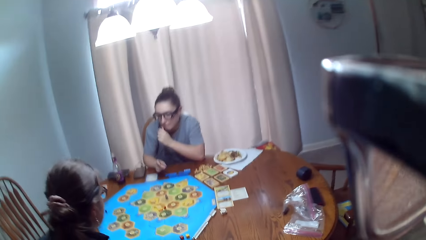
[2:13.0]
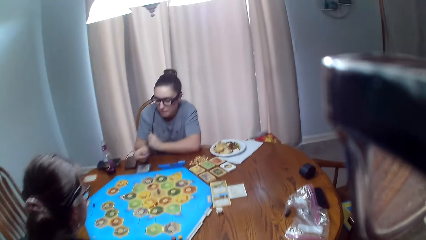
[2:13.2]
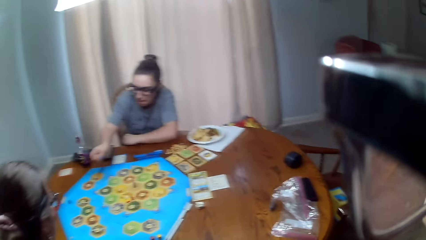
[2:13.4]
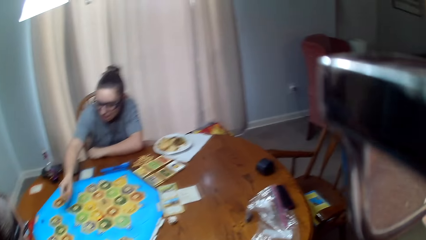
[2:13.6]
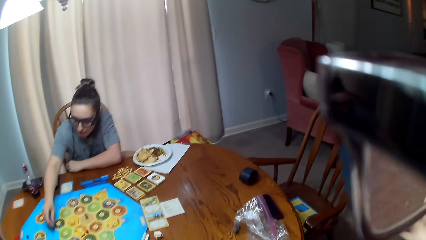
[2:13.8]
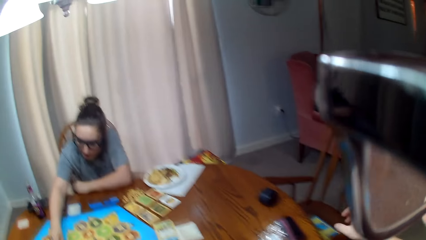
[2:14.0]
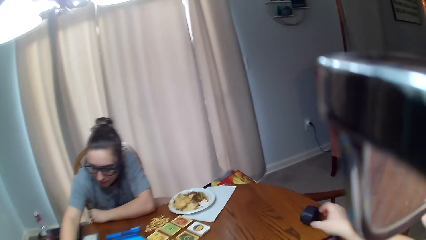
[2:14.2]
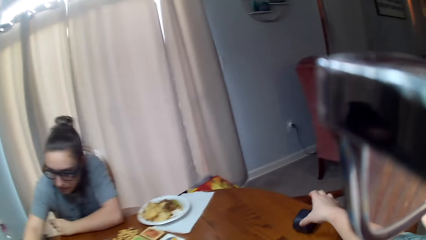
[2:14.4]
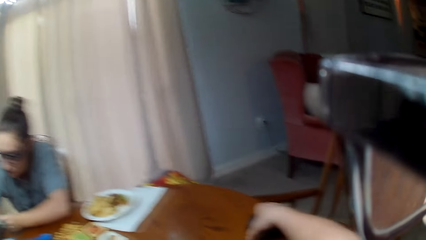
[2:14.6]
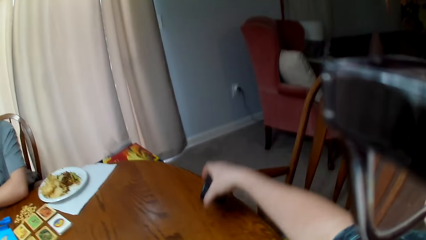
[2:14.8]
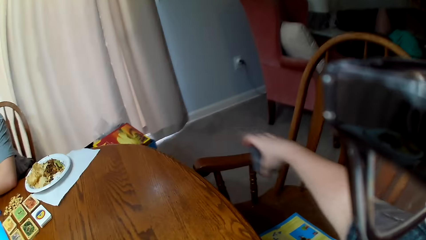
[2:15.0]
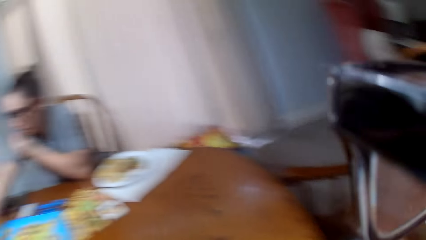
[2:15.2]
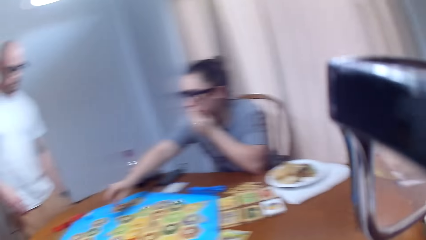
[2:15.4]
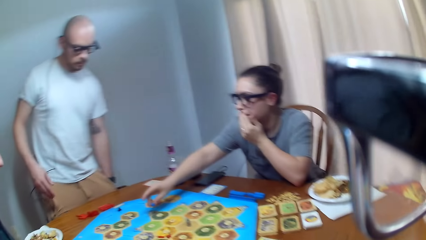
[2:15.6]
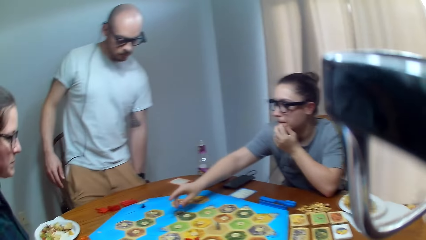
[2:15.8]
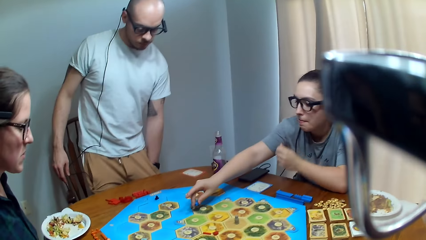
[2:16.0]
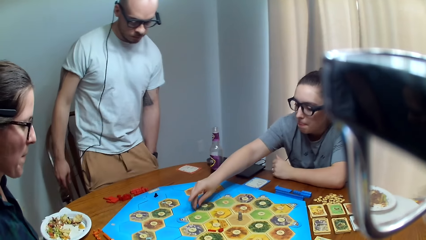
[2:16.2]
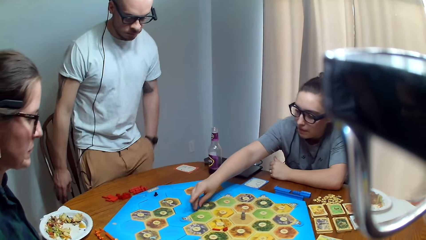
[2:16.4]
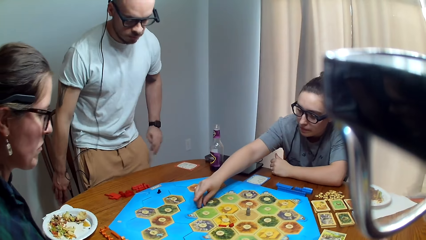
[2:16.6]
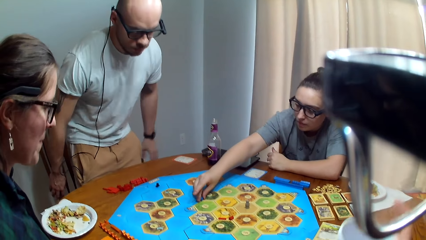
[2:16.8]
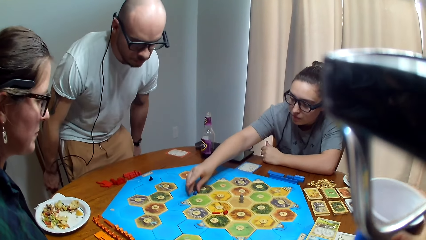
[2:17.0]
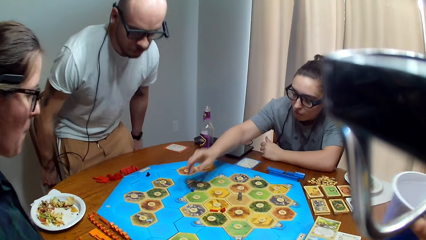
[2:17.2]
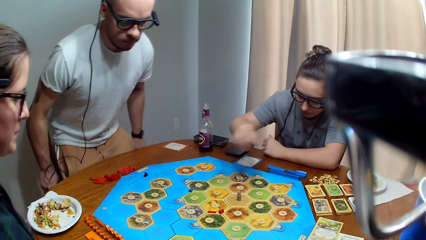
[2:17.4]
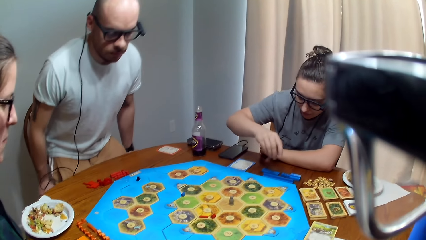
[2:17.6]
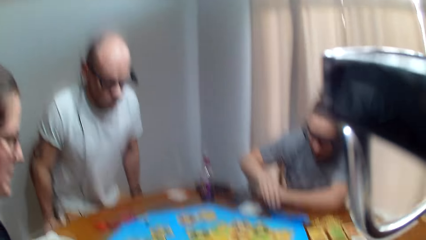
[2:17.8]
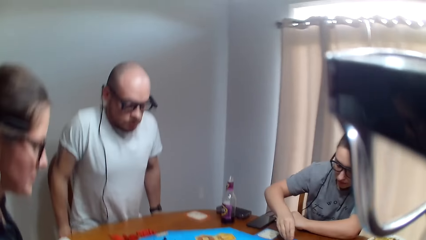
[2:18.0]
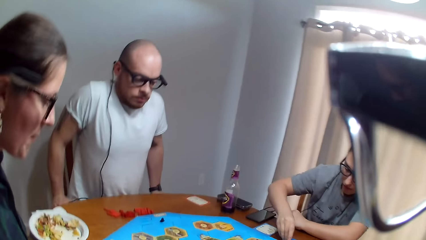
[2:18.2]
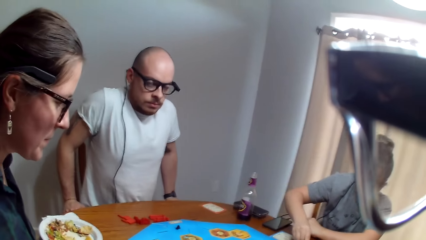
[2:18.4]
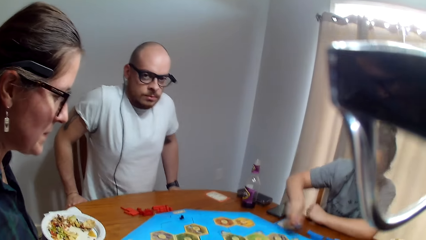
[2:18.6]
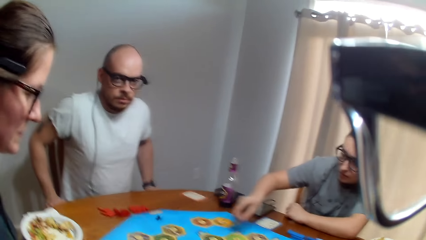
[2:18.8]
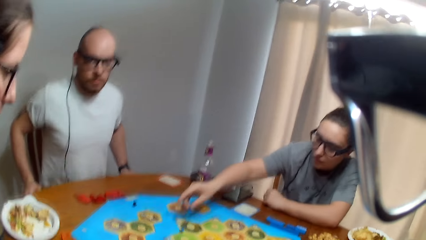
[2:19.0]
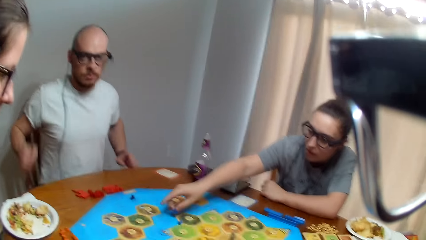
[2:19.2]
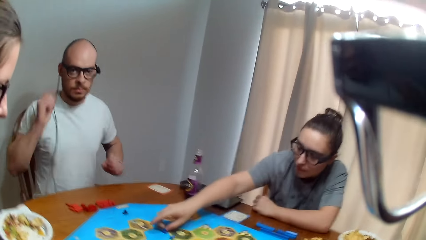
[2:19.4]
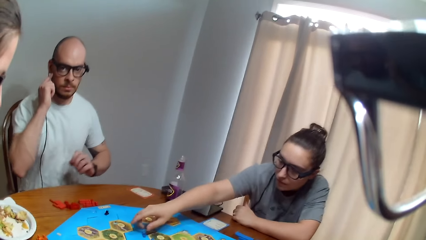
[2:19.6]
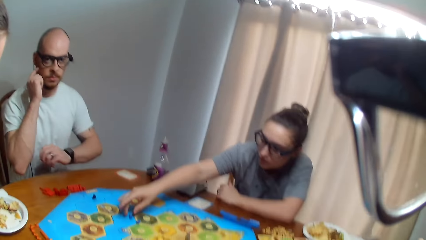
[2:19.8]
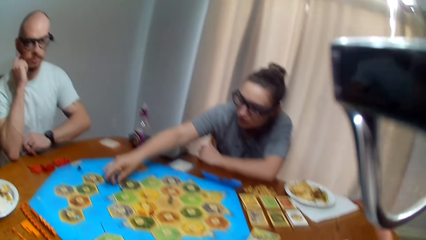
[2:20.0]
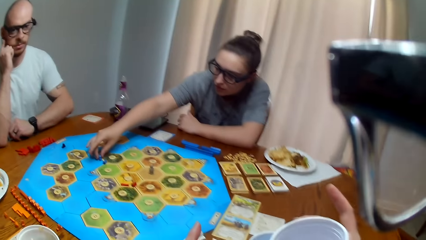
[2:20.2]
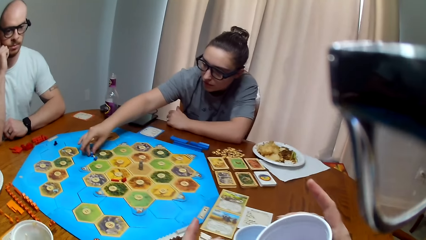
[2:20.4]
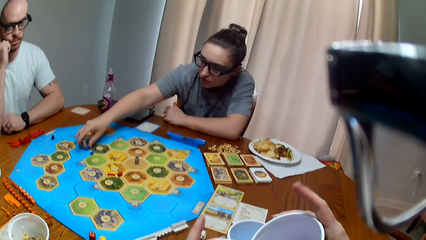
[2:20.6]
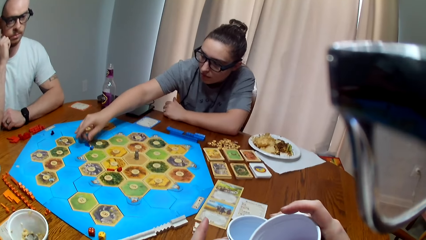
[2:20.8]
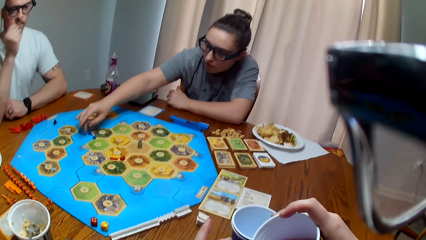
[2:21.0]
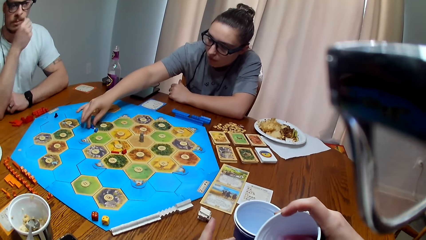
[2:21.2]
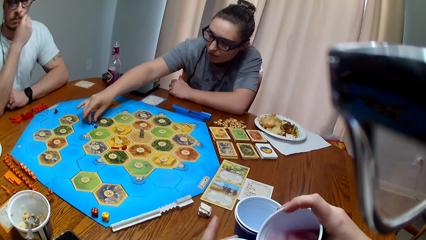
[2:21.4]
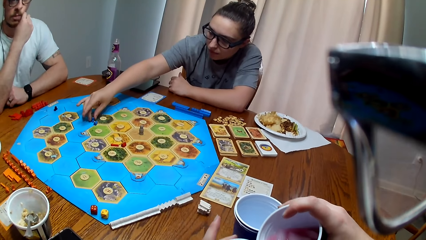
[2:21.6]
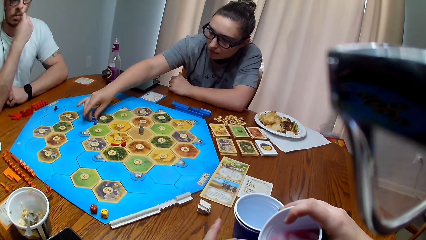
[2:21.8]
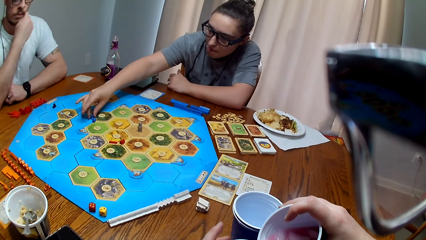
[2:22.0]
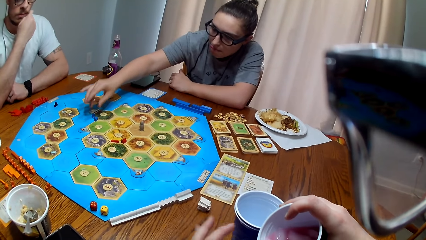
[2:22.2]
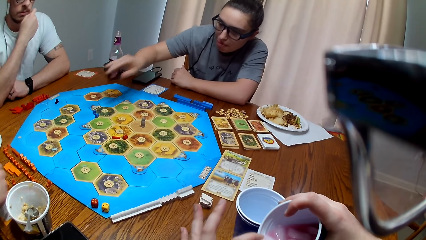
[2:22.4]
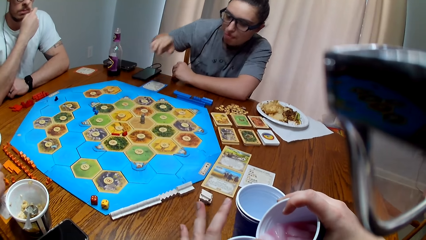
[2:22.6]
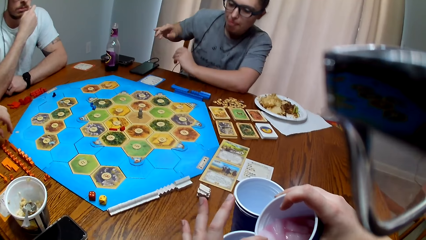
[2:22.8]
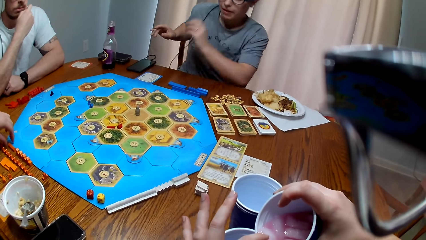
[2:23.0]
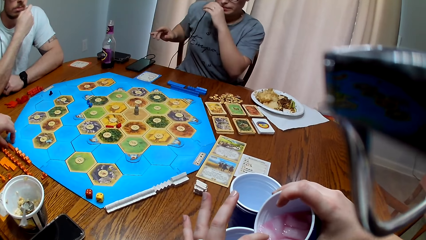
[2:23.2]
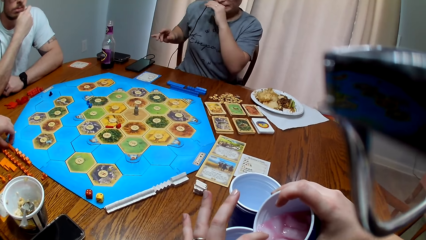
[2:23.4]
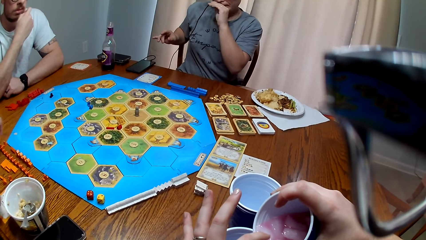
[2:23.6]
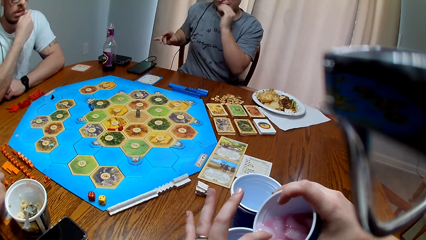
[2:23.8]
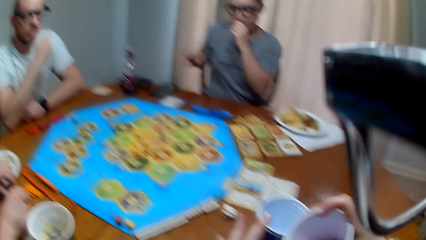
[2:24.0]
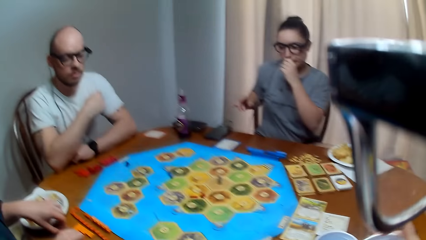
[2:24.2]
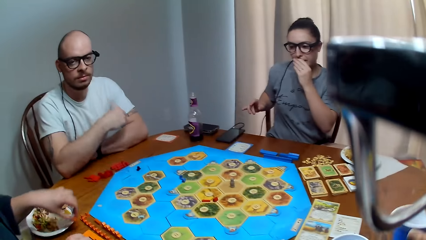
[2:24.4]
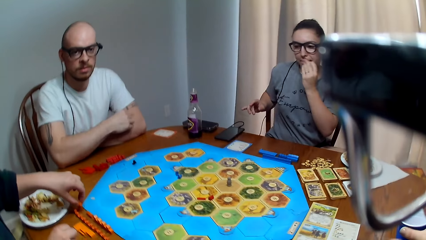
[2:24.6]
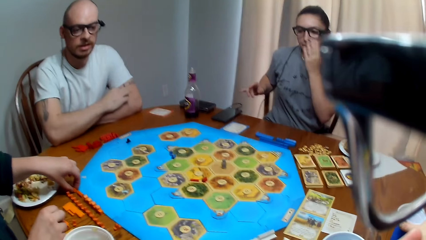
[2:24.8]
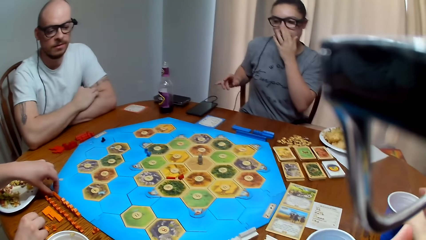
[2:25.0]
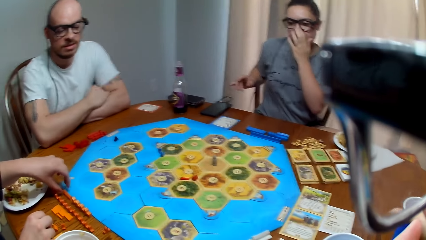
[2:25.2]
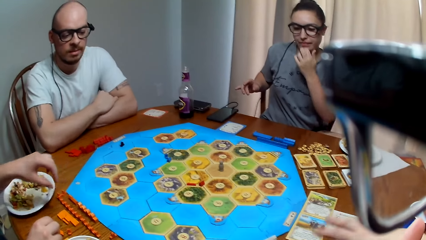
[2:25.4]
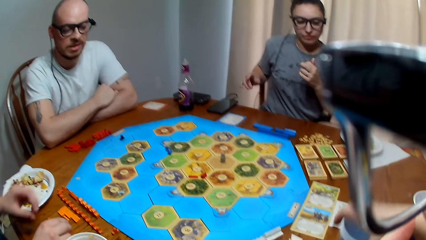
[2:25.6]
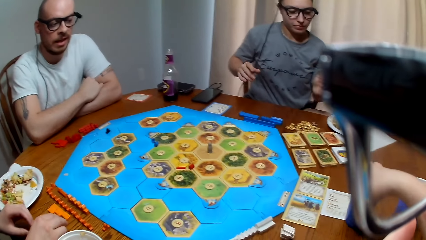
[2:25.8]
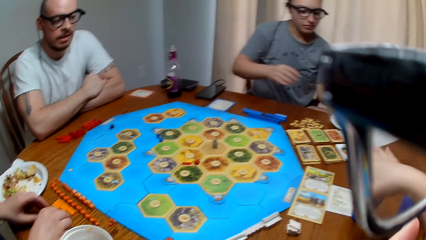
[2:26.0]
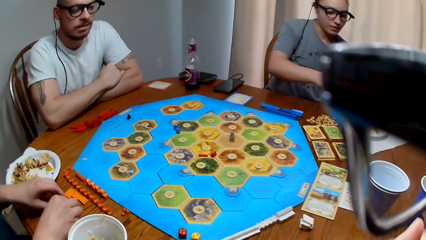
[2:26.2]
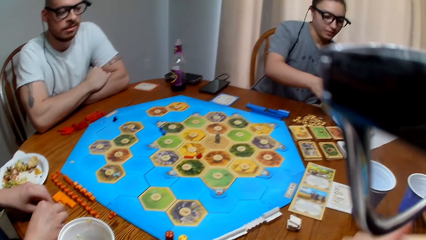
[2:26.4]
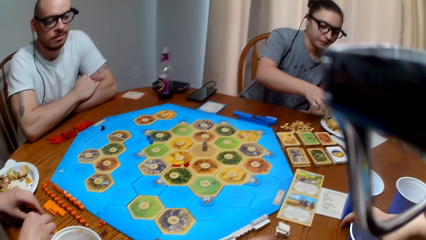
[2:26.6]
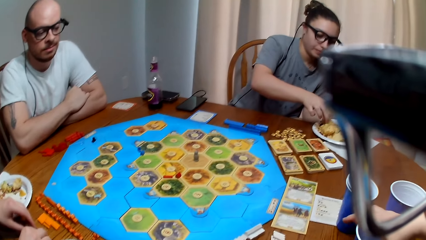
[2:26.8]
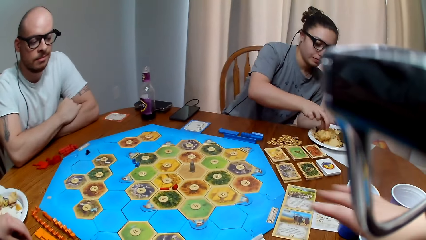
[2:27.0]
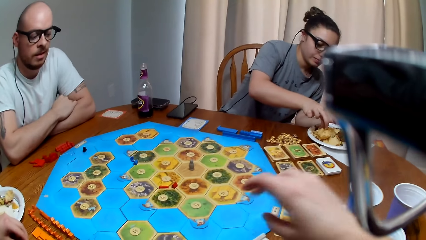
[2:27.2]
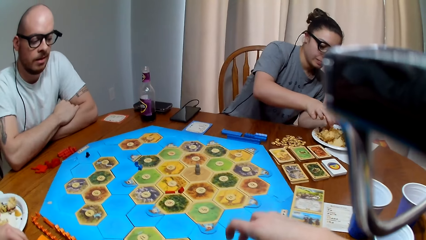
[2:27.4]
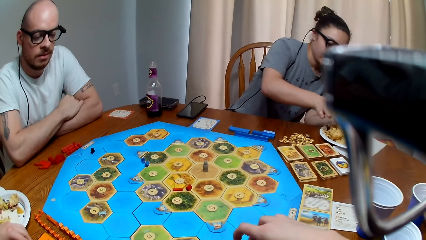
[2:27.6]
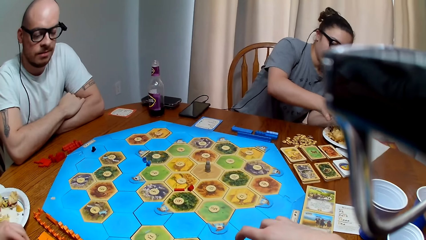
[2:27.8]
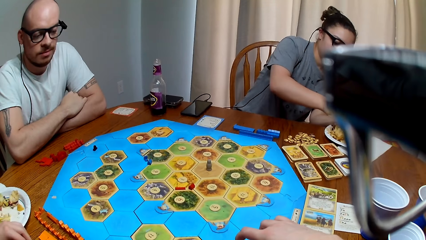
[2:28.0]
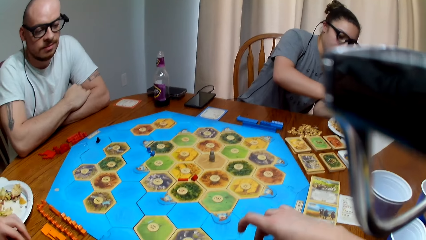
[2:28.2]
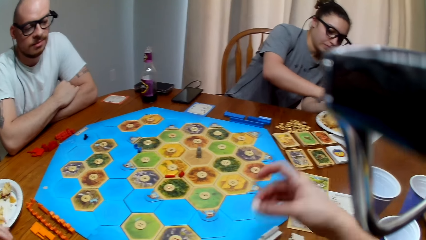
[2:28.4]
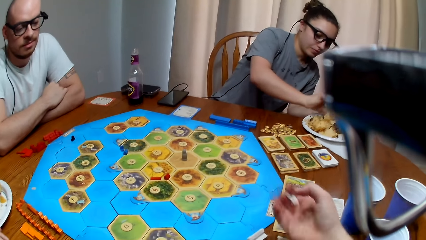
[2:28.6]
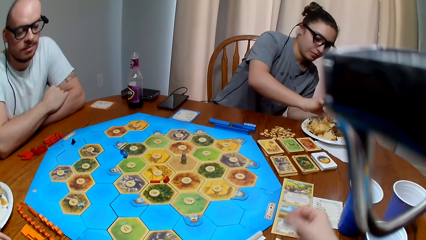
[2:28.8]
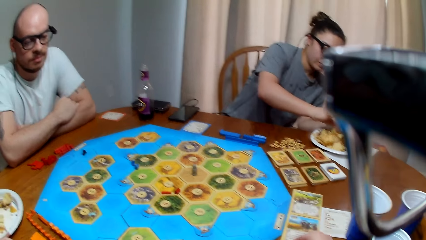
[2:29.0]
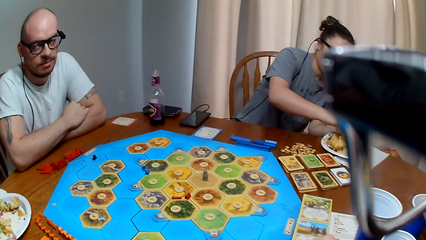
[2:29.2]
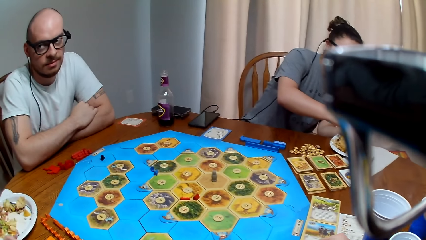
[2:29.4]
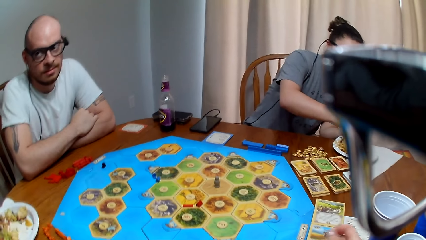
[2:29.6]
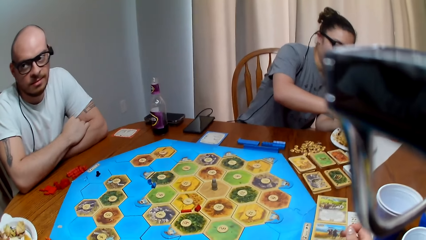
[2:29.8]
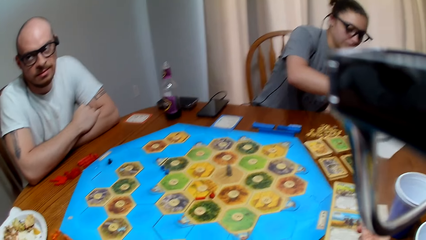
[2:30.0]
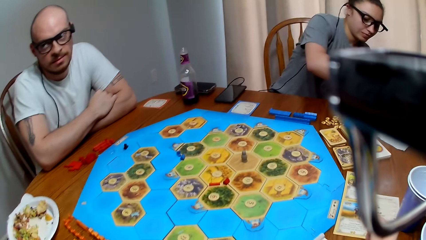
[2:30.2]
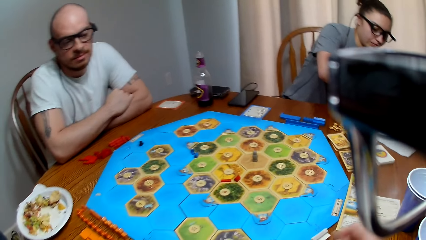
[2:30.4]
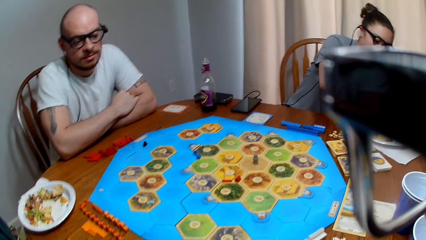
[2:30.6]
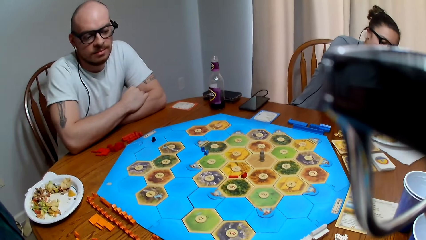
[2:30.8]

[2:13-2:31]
The camera wearer speaks to a man. They pick up something. They move something. A woman places a peg on the game board. The man sits on the chair. The camera wearer speaks to the man. The woman places the peg on the game board. The camera wearer speaks to the man. They pour the drink into another party cup. They speak. The man responds to the camera wearer. The camera wearer moves the cup aside. The woman scoops food in the plate. The camera wearer picks up a peg on the table.
